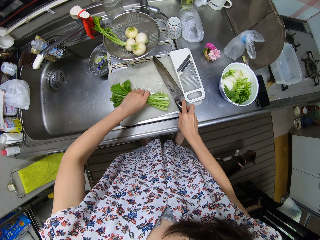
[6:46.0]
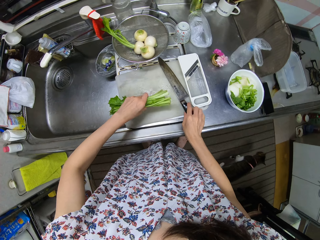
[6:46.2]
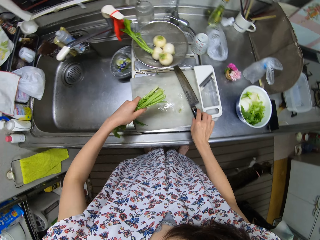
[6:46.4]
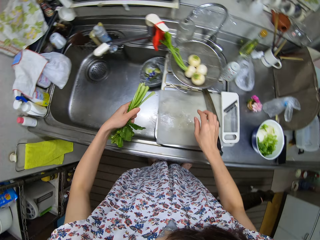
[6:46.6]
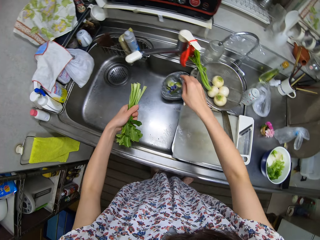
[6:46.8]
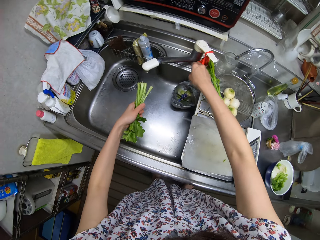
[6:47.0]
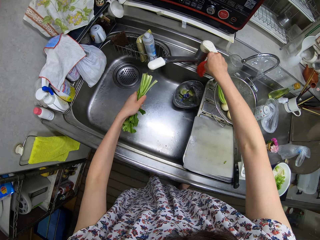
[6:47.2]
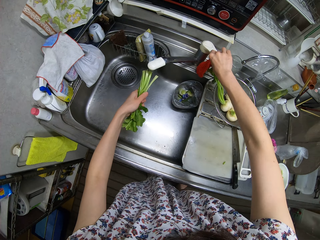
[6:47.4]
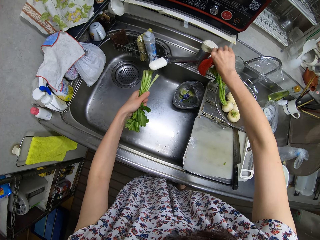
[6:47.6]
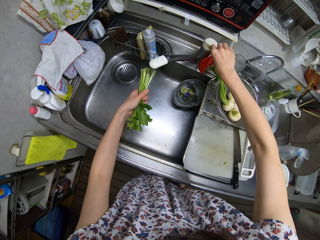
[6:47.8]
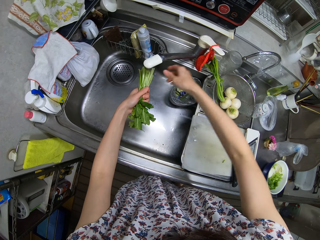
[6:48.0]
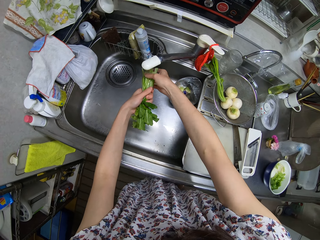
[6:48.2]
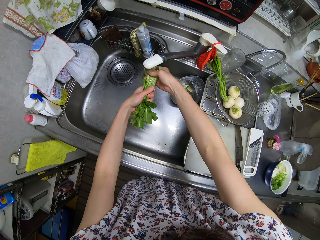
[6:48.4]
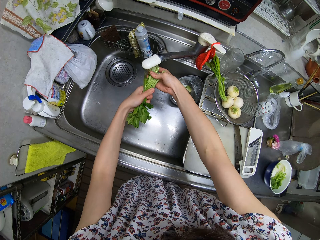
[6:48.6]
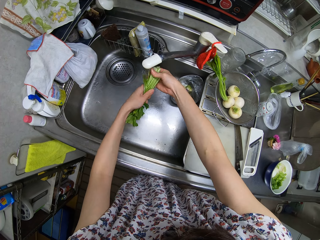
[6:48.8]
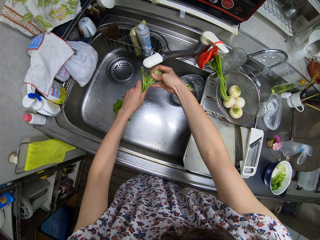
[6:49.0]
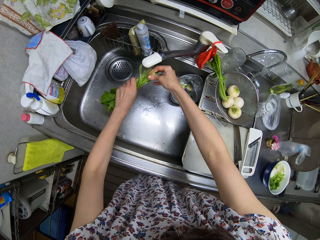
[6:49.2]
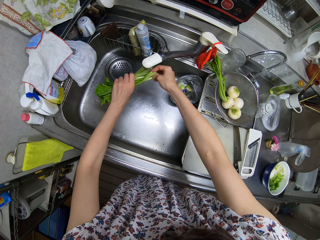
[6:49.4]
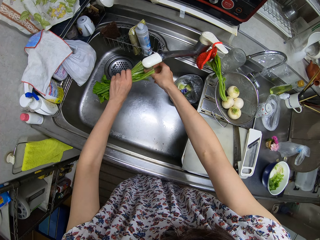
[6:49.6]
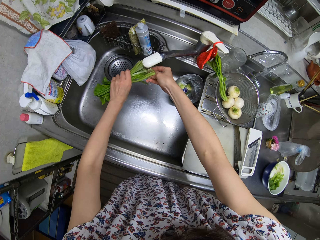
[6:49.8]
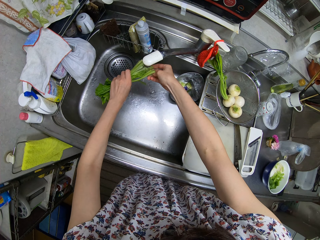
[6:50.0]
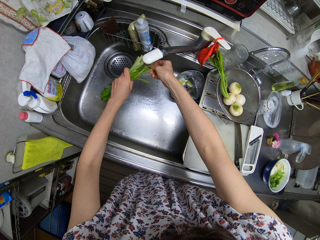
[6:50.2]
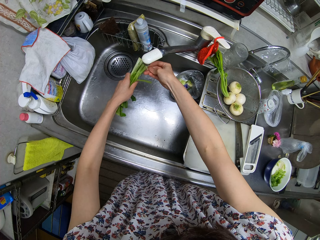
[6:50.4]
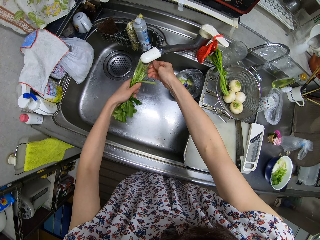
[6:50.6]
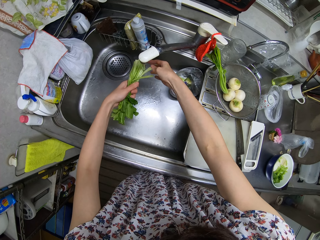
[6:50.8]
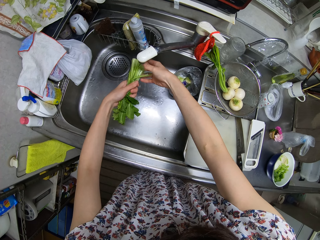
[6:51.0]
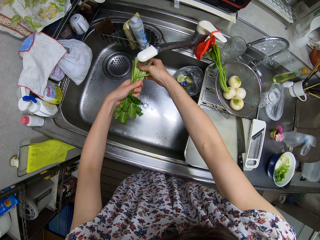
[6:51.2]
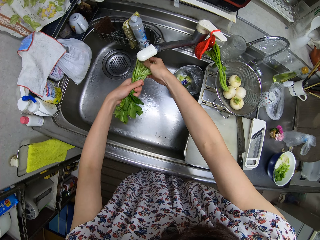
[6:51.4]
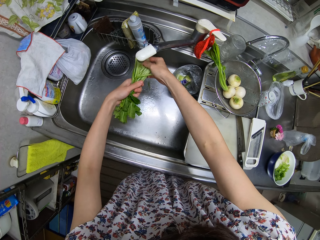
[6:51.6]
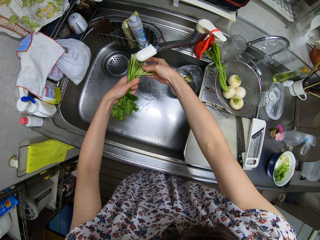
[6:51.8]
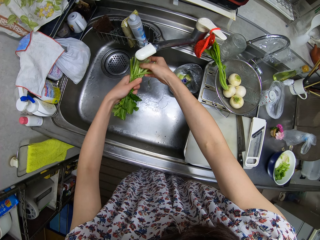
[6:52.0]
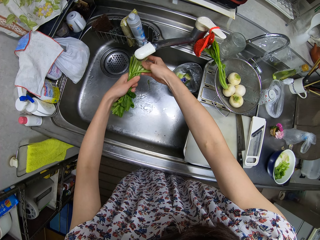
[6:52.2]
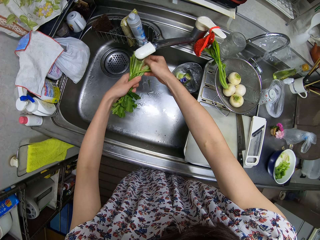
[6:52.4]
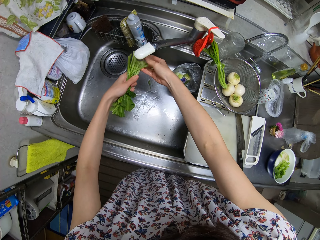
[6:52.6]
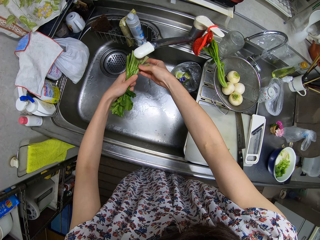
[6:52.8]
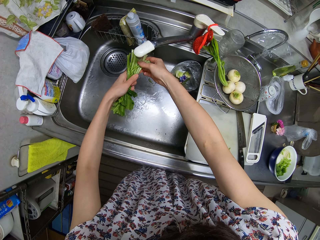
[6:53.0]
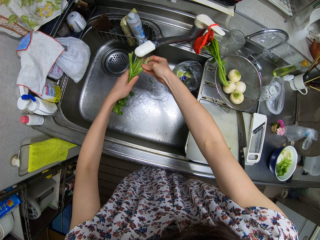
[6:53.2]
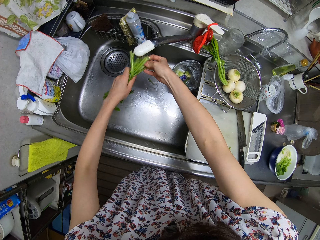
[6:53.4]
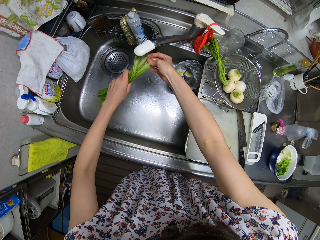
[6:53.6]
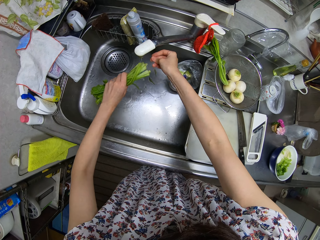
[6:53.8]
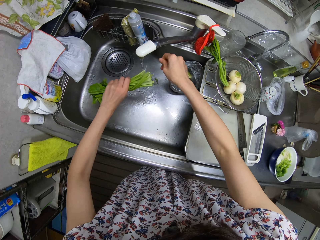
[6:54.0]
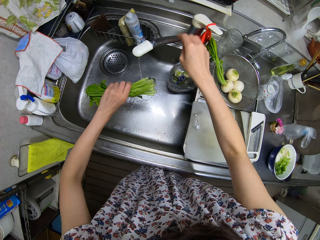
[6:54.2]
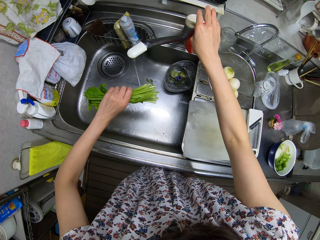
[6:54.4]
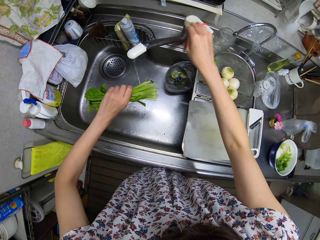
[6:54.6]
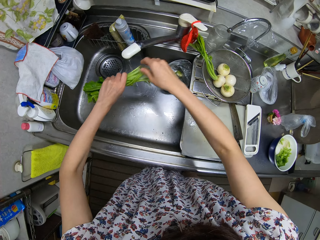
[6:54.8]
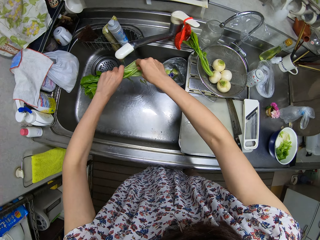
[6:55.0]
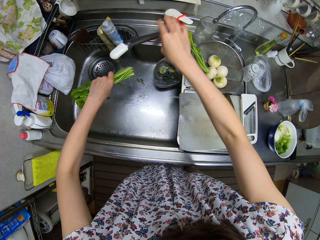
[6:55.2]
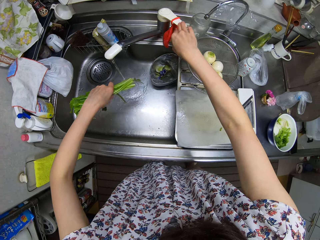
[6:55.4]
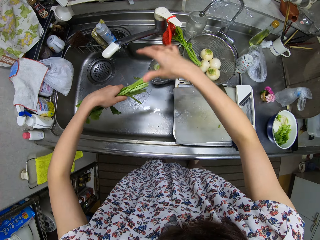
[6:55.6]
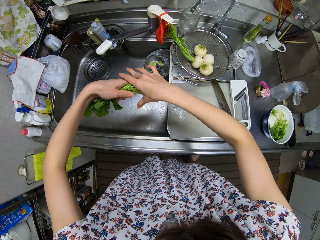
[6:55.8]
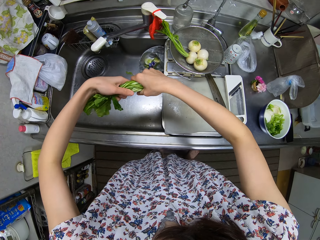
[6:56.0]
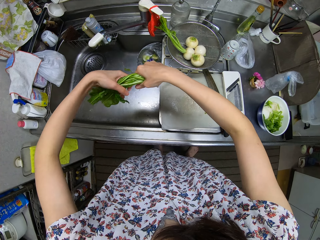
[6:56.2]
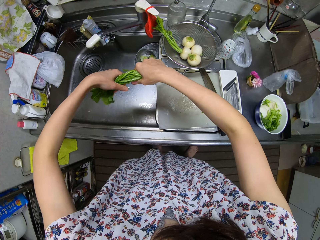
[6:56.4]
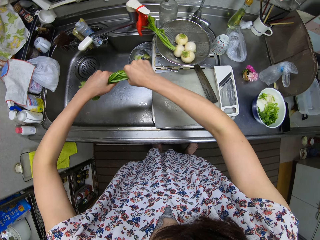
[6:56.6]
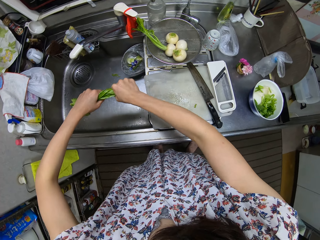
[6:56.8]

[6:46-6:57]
The camera wearer places the knife on the chopping board. They take the turnip leaves from the chopping board. They turn the tap on. They rinse the turnip leaves in the sink. They touch the tap knob. They turn the tap off.

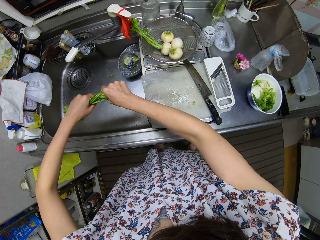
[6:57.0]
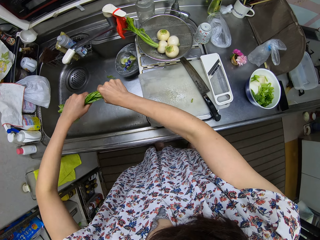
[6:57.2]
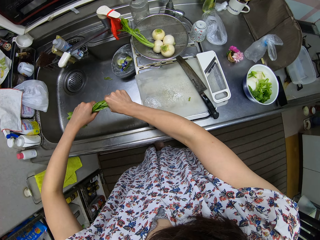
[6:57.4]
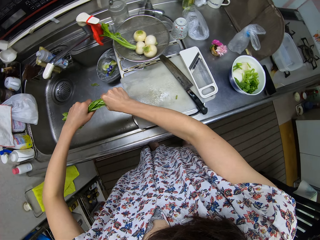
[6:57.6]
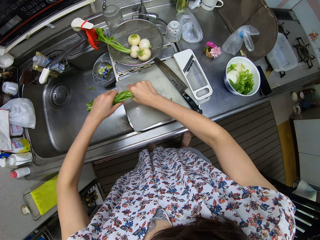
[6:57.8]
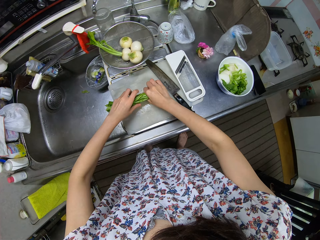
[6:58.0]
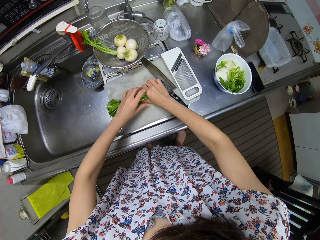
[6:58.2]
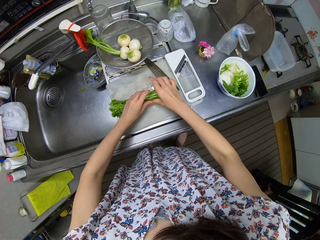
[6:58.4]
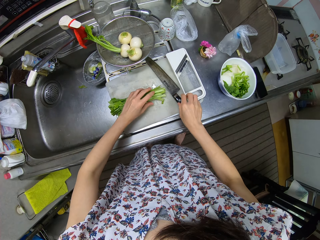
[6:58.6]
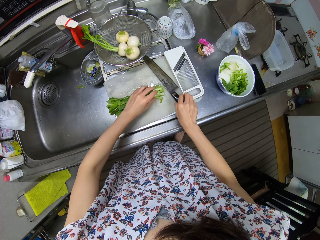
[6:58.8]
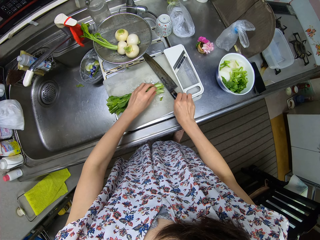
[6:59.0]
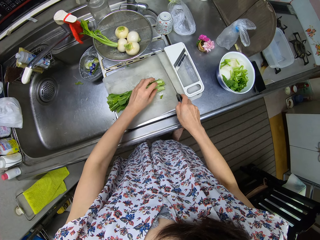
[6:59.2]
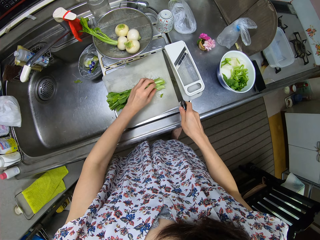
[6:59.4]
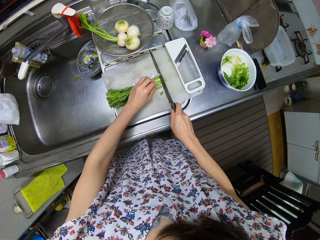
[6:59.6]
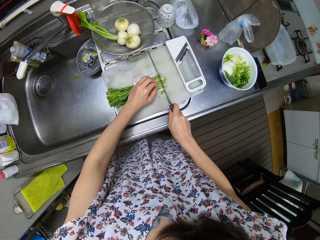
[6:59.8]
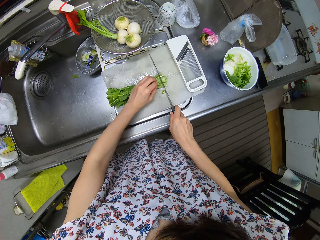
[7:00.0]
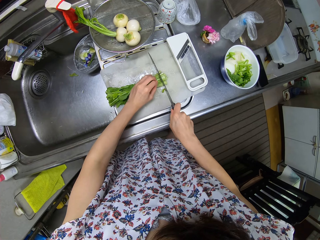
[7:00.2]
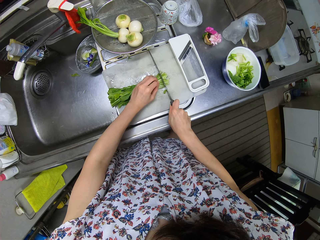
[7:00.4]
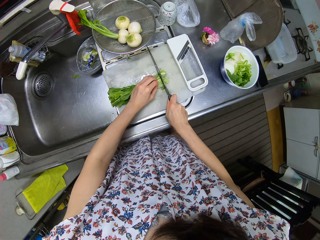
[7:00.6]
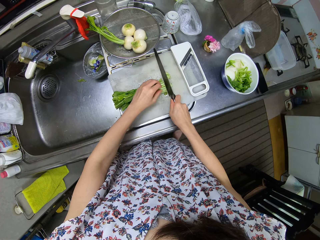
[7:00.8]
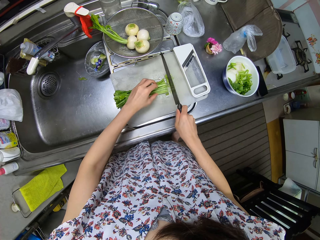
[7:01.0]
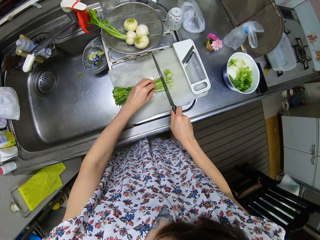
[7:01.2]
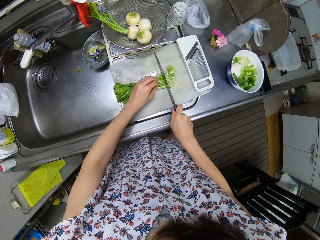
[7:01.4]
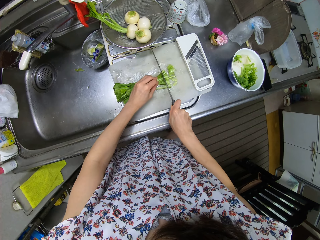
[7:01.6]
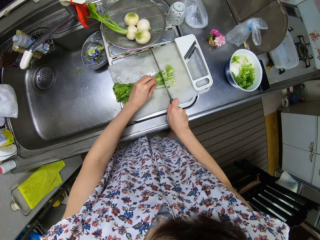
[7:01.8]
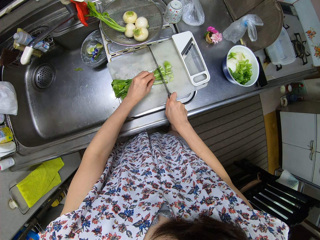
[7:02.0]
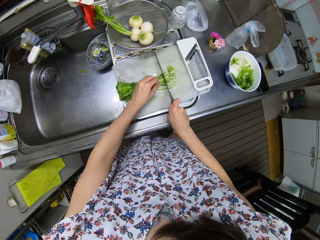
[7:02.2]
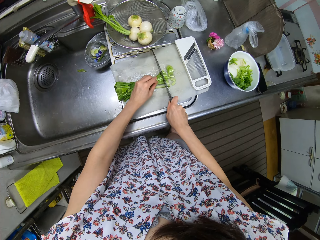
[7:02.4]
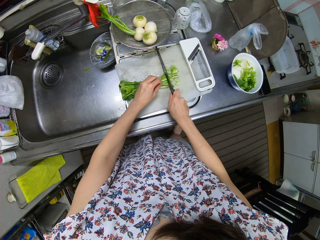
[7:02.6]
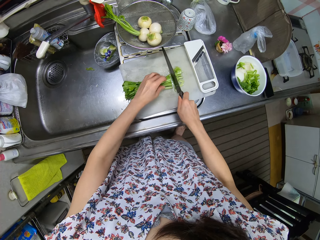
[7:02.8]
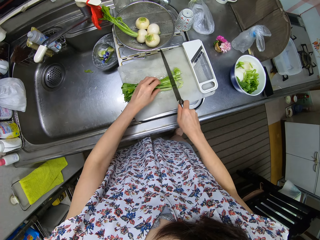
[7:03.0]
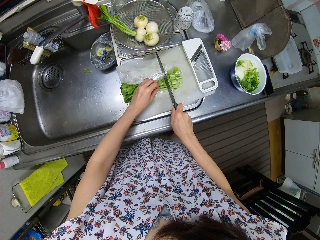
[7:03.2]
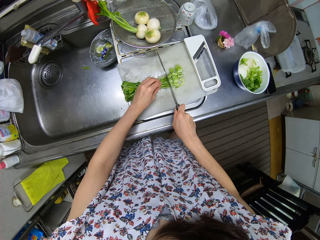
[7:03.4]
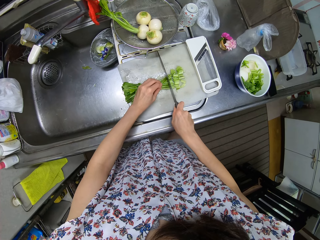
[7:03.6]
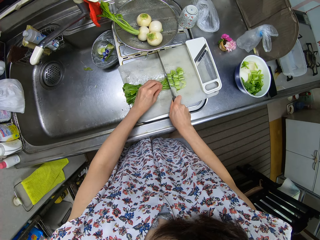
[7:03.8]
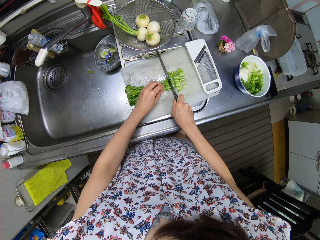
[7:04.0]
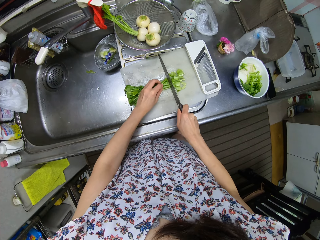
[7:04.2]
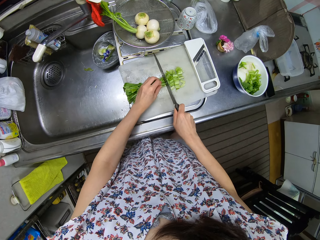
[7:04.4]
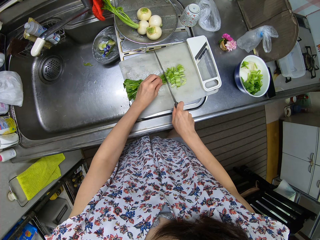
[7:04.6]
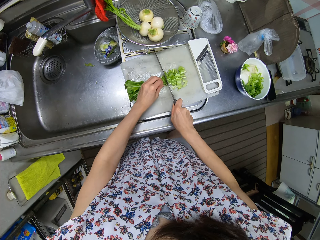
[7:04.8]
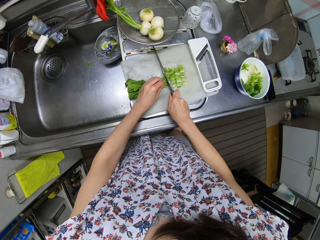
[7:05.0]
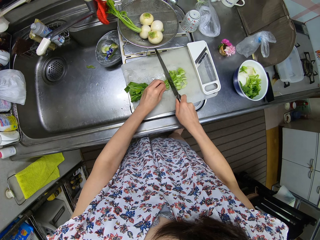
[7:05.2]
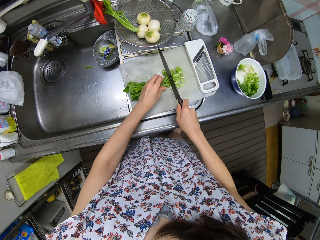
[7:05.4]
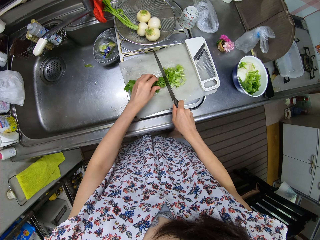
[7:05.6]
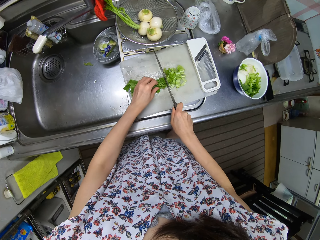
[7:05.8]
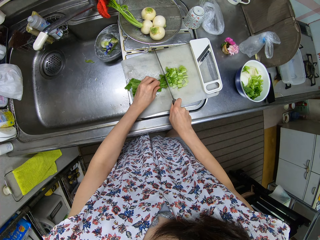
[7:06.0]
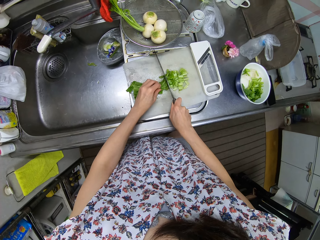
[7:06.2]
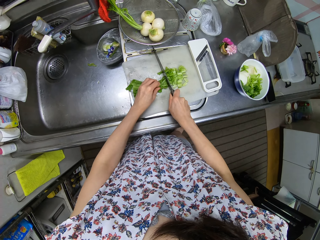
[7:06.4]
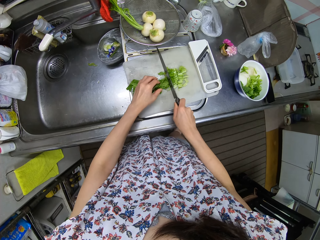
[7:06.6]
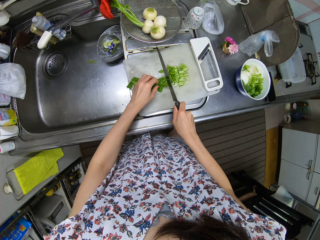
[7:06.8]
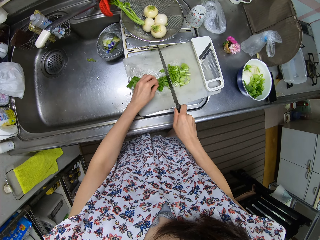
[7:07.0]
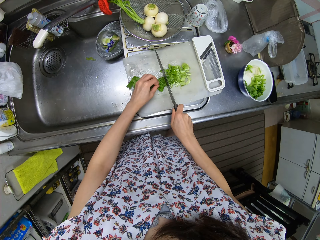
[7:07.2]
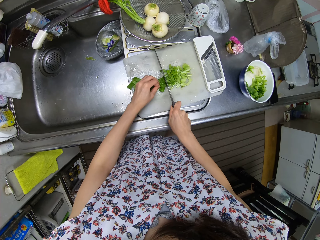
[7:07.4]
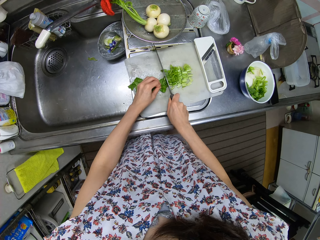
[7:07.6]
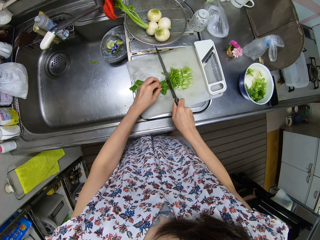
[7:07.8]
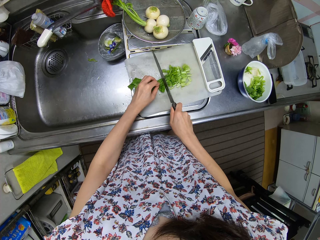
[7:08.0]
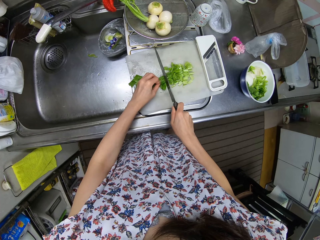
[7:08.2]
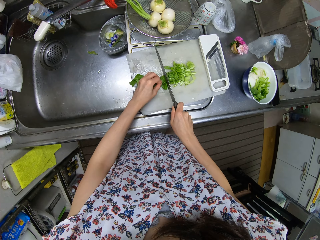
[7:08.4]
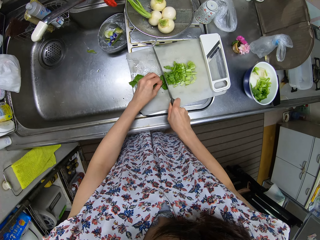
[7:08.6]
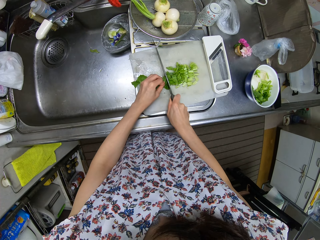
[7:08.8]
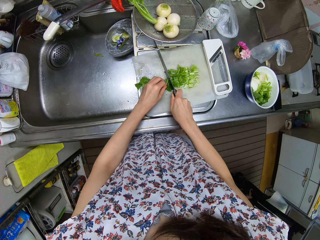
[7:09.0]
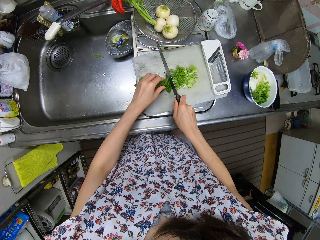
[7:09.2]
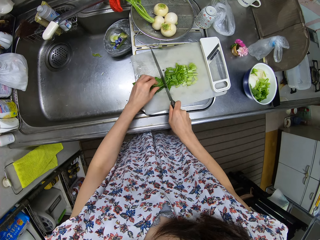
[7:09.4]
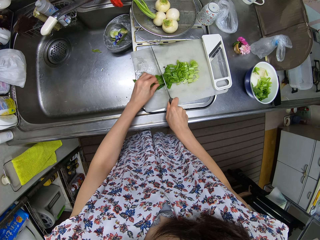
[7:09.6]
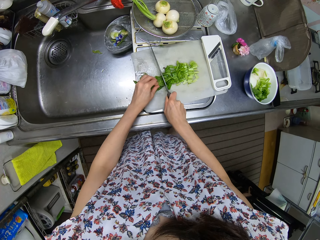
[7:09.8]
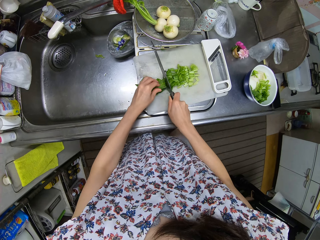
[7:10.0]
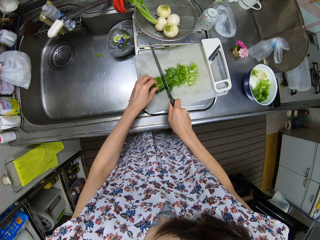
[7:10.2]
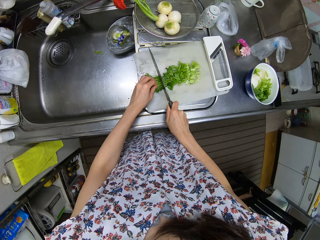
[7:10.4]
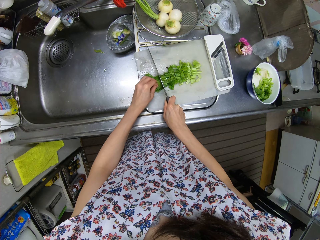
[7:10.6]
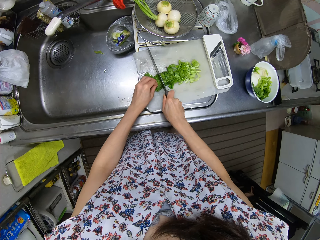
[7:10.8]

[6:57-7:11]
The camera wearer squeezes water out of the leaves in the sink. They place the leaves on the chopping board. They pick up the knife from the chopping board. They cut the leaves with the knife on the chopping board.
